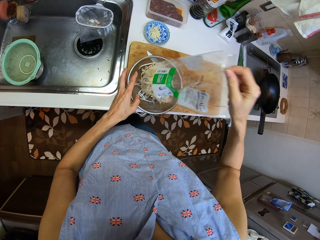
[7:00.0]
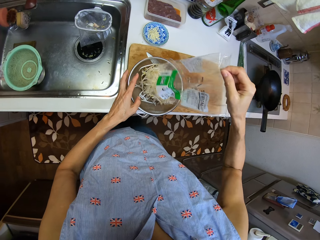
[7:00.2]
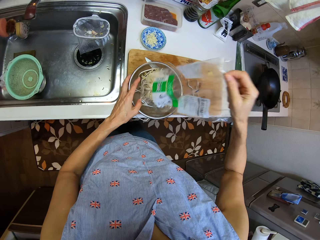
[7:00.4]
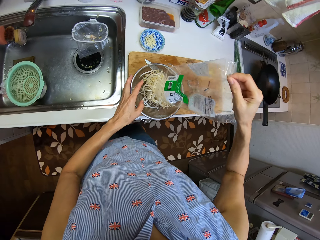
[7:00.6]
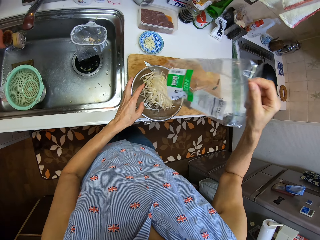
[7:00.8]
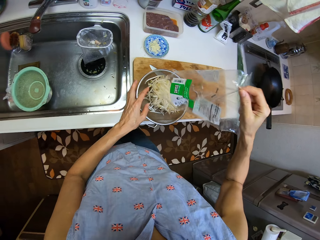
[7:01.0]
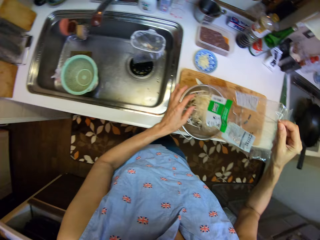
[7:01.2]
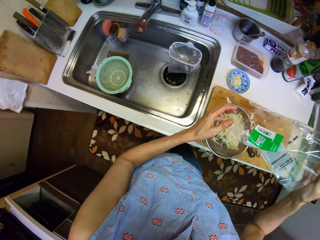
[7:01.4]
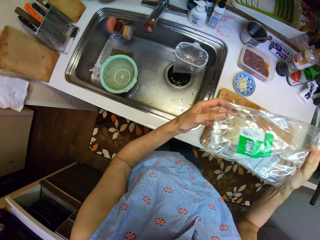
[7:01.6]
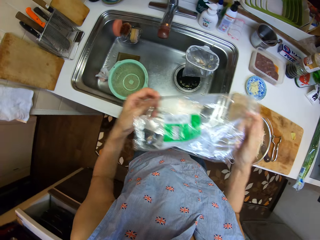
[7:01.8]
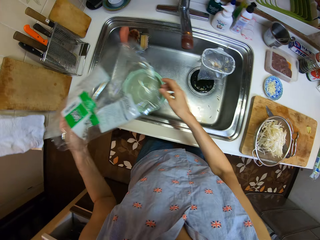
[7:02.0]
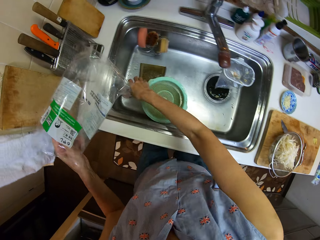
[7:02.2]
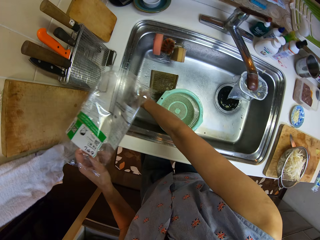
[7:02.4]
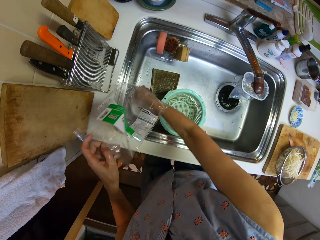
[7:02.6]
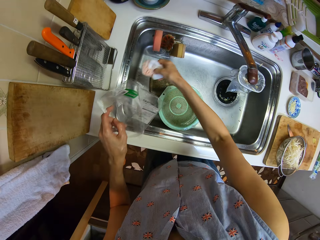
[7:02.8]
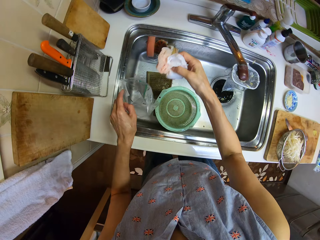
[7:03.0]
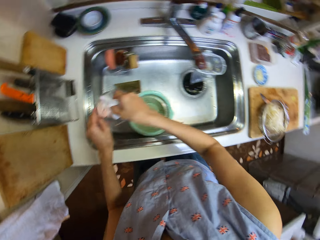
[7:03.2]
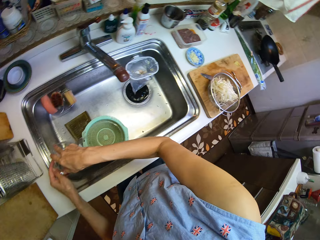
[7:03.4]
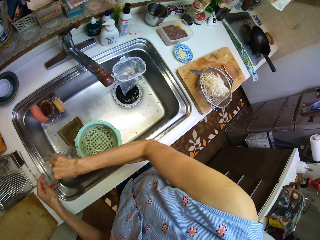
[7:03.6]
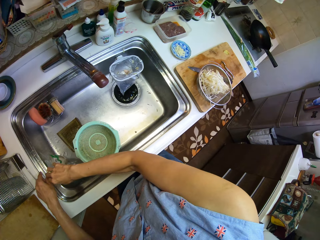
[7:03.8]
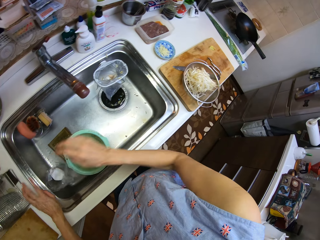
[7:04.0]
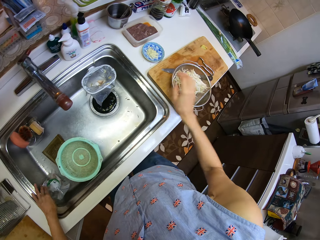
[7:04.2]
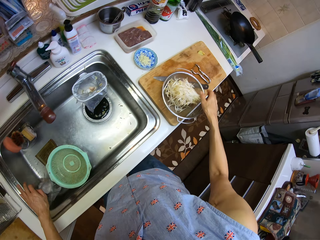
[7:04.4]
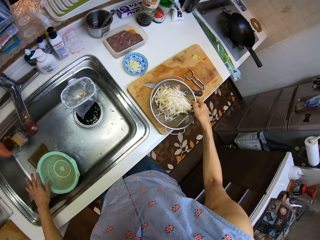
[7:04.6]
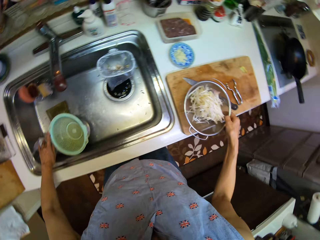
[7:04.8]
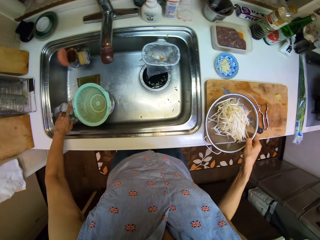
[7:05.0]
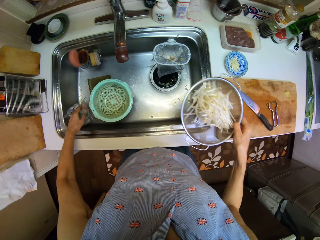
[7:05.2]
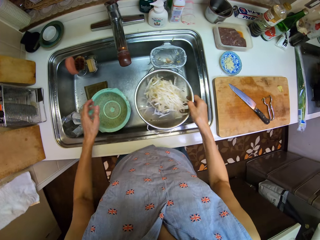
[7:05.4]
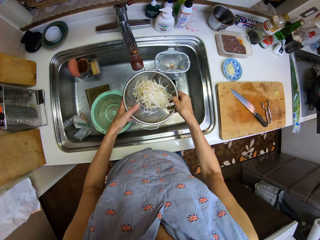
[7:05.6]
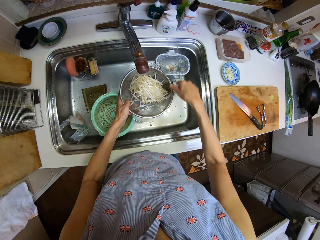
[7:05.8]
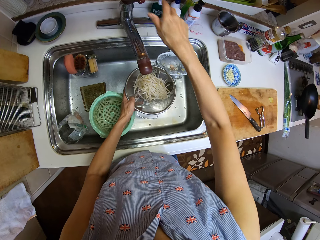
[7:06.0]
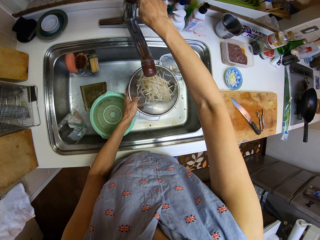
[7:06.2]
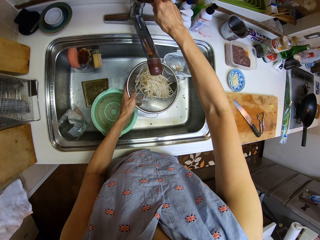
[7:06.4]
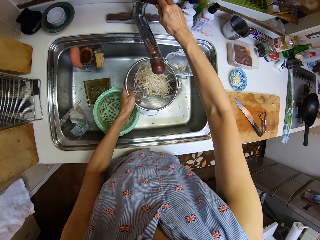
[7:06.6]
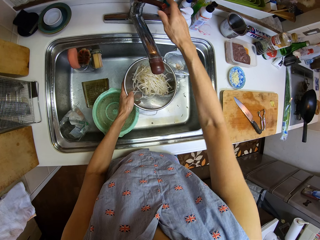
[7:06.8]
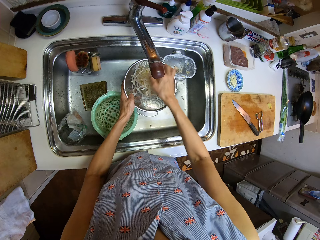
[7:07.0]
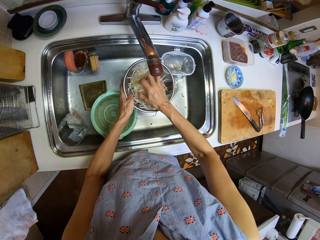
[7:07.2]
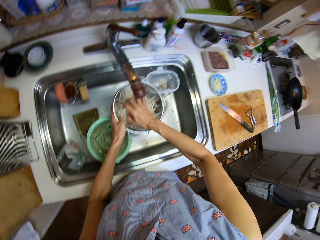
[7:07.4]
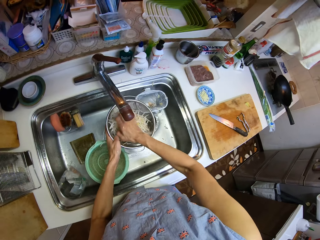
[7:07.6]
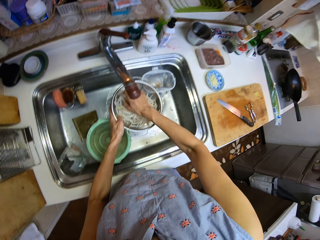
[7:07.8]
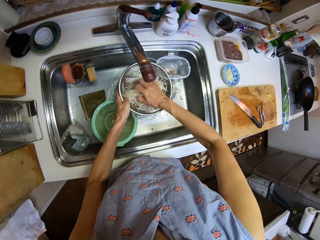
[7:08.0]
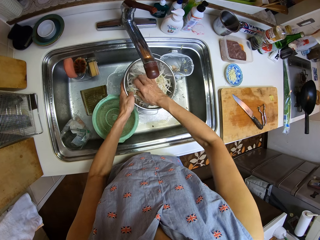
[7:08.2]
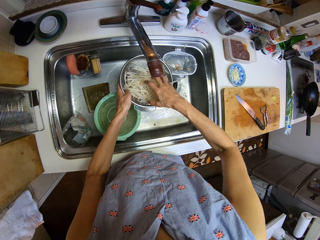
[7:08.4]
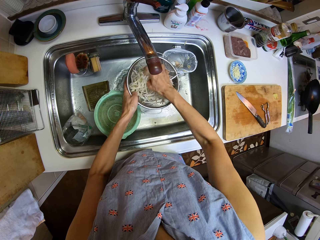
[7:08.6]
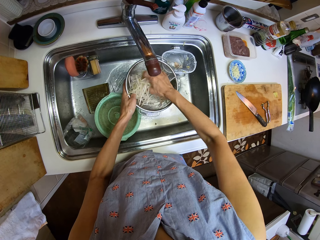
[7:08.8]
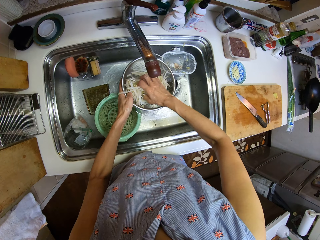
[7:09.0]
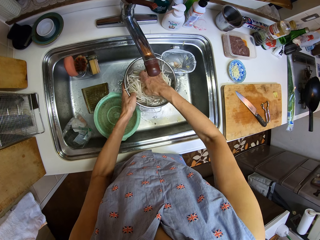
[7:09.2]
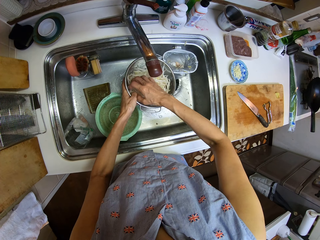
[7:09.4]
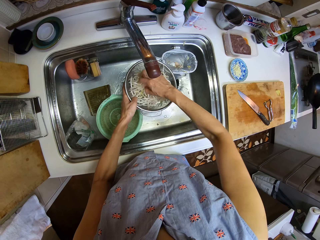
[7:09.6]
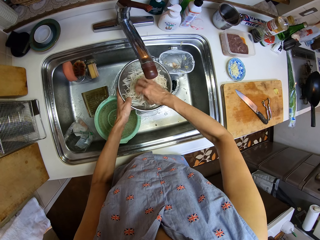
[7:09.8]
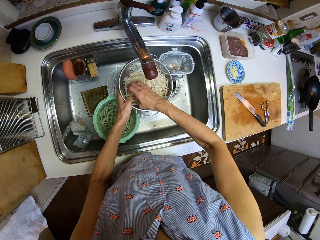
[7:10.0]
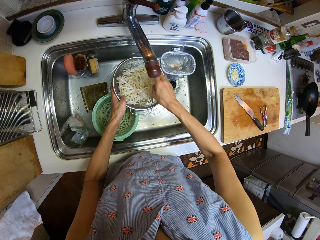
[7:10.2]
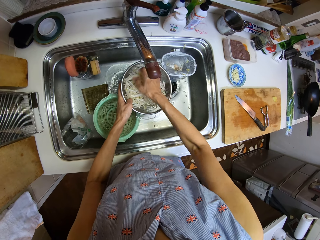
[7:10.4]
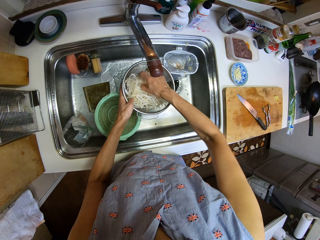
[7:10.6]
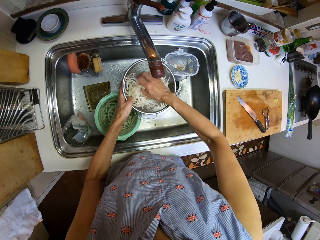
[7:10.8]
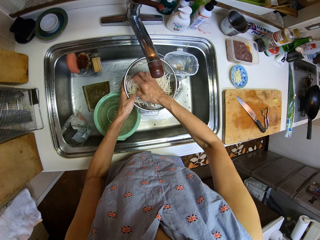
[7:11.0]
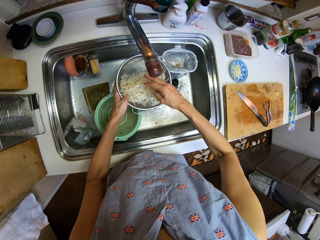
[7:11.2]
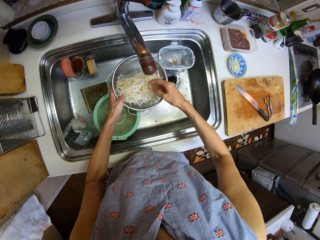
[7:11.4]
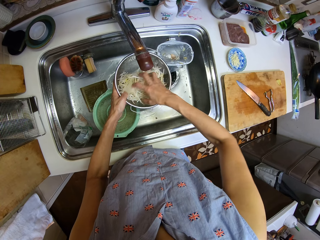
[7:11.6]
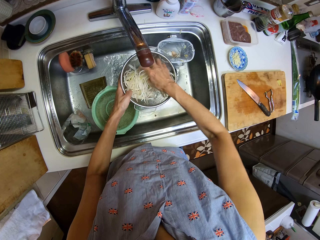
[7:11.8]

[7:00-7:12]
The camera wearer takes a sponge from the sink. They put the sponge in the nylon. They put the sachet in the sink. They take the sieve from the chopping board. They turn on the tap. They wash the pasta in the sieve.

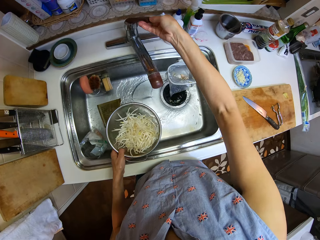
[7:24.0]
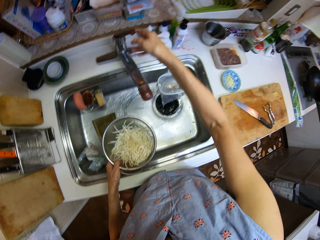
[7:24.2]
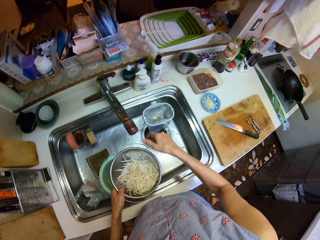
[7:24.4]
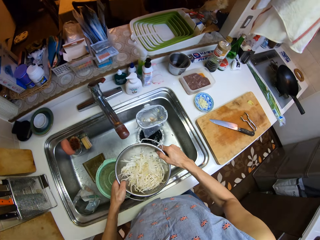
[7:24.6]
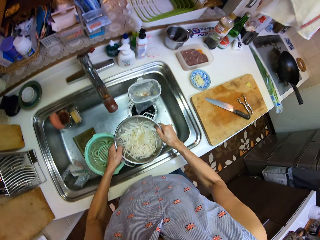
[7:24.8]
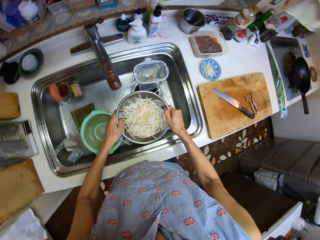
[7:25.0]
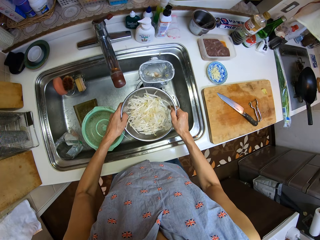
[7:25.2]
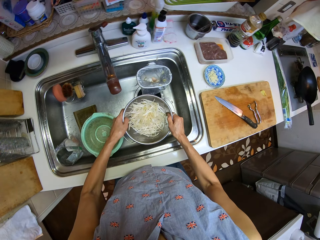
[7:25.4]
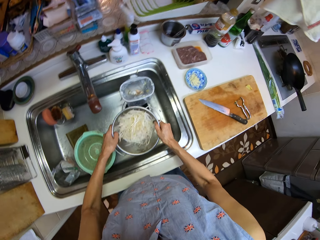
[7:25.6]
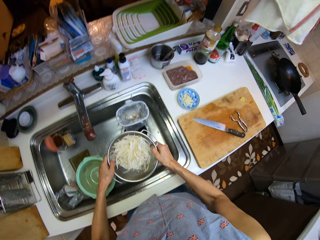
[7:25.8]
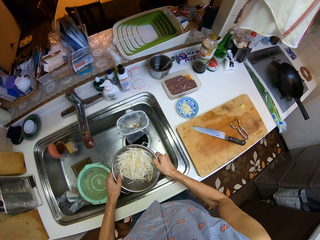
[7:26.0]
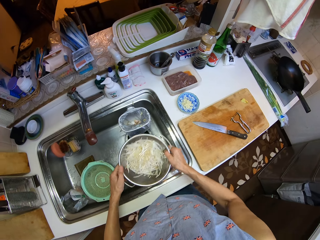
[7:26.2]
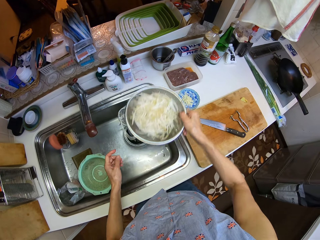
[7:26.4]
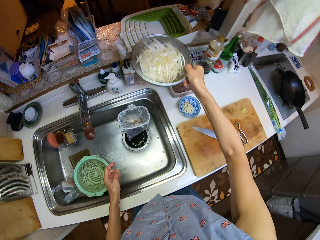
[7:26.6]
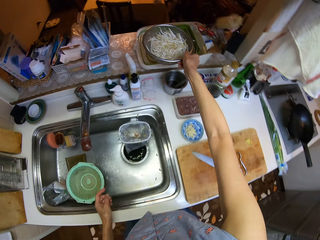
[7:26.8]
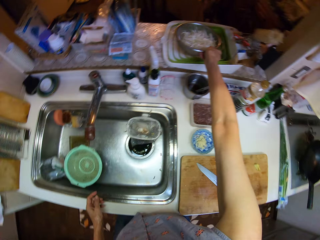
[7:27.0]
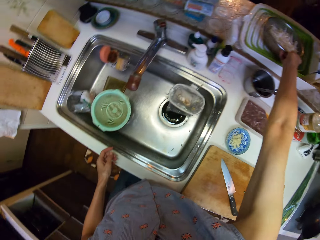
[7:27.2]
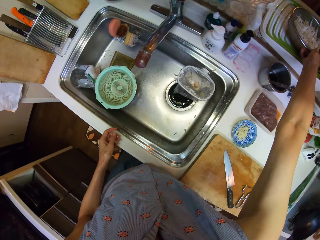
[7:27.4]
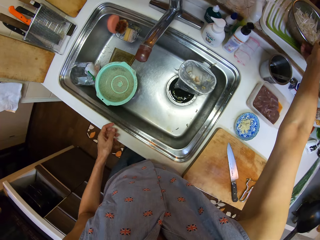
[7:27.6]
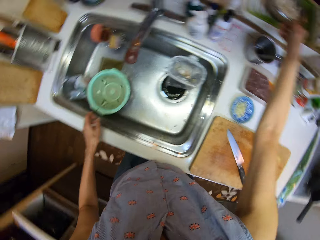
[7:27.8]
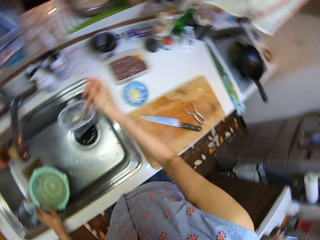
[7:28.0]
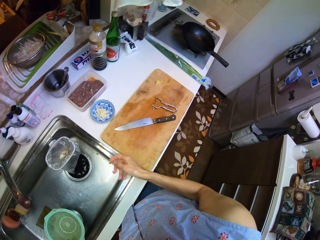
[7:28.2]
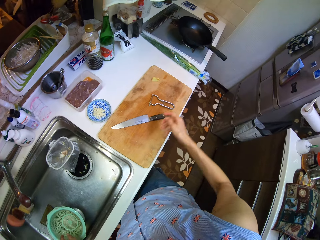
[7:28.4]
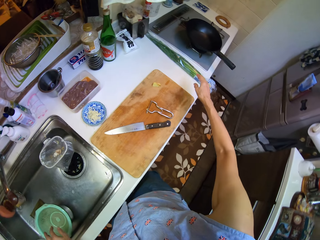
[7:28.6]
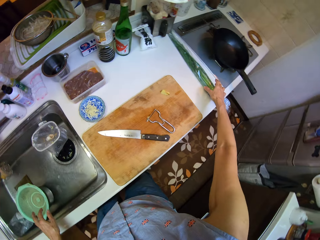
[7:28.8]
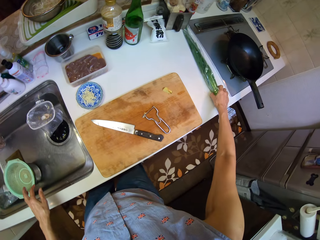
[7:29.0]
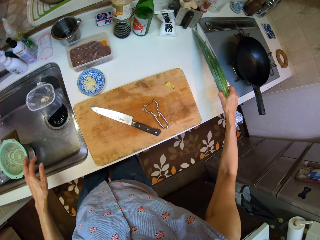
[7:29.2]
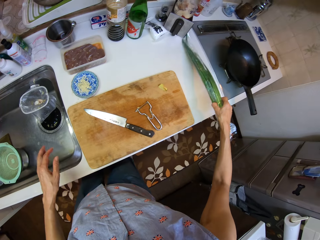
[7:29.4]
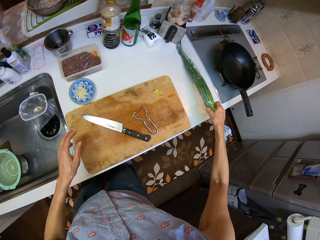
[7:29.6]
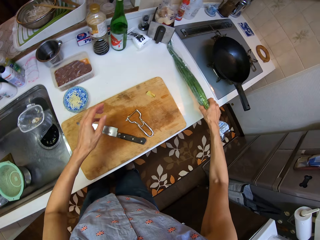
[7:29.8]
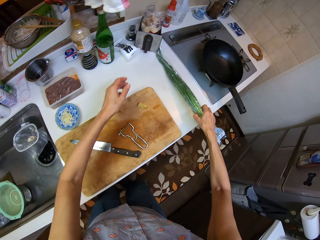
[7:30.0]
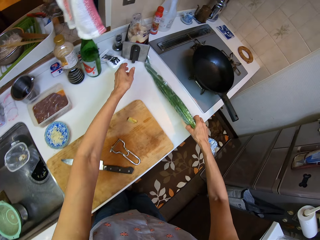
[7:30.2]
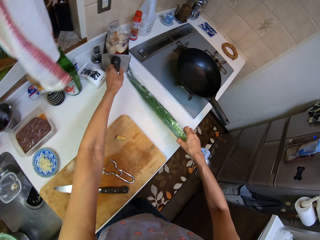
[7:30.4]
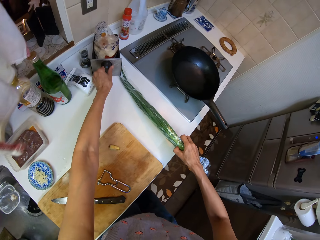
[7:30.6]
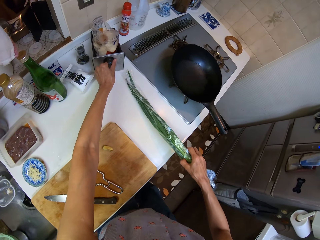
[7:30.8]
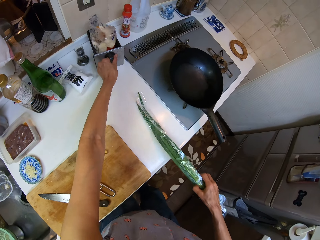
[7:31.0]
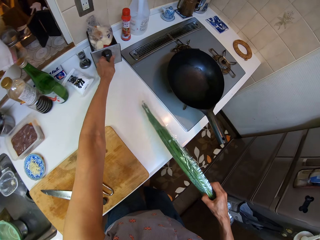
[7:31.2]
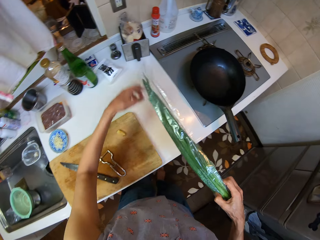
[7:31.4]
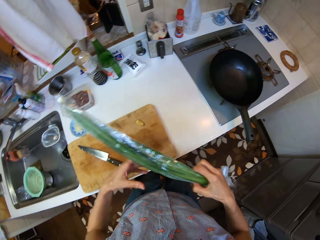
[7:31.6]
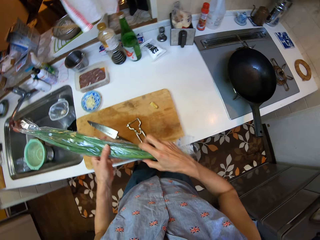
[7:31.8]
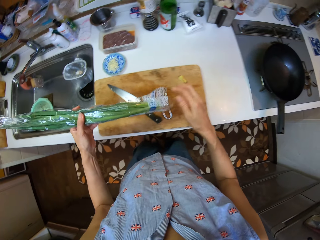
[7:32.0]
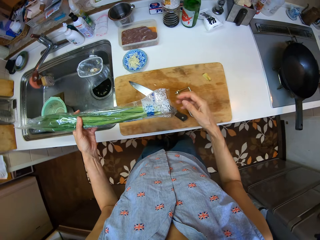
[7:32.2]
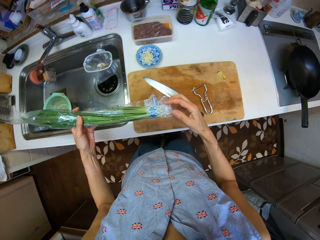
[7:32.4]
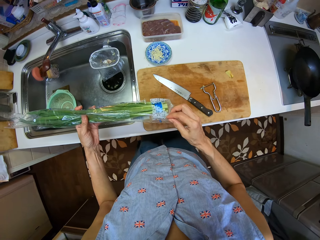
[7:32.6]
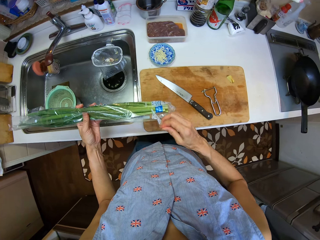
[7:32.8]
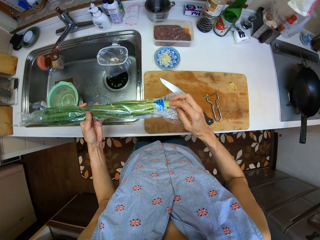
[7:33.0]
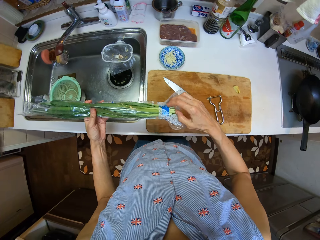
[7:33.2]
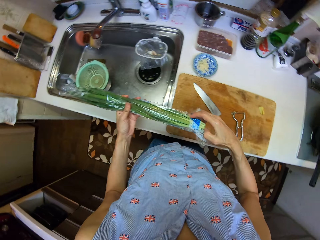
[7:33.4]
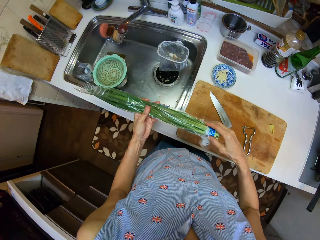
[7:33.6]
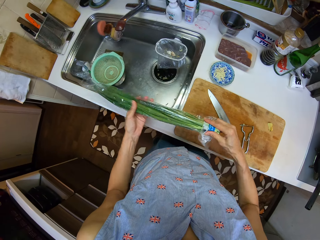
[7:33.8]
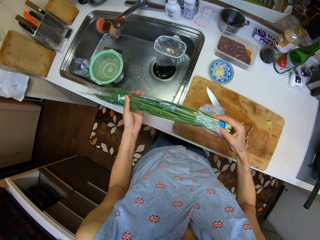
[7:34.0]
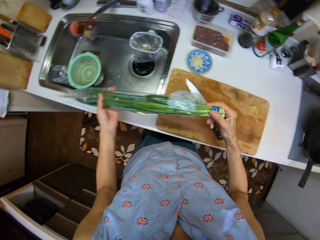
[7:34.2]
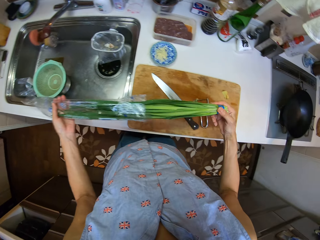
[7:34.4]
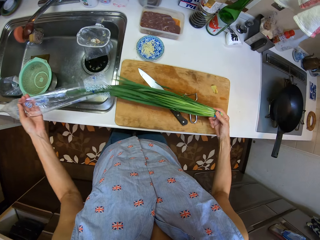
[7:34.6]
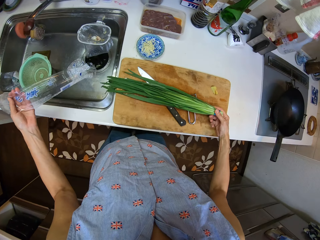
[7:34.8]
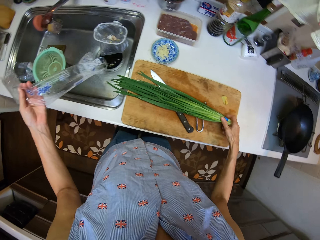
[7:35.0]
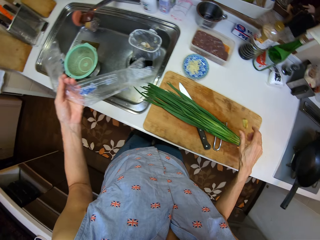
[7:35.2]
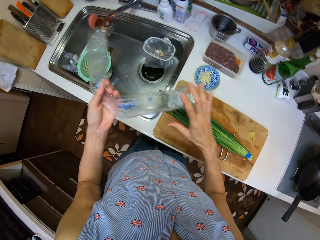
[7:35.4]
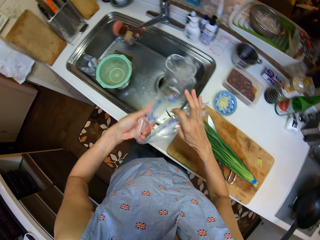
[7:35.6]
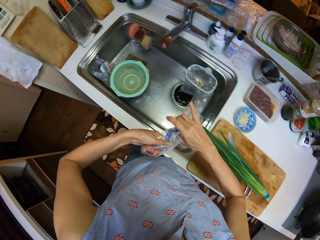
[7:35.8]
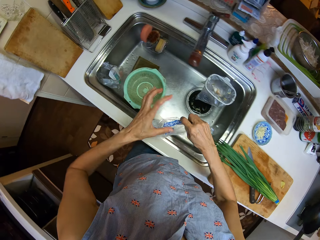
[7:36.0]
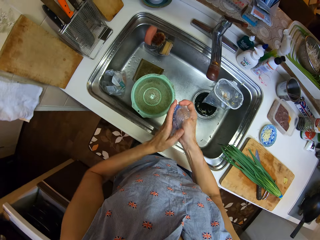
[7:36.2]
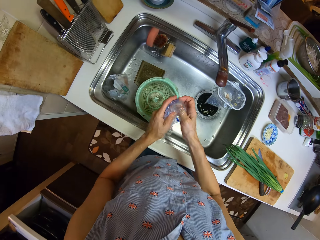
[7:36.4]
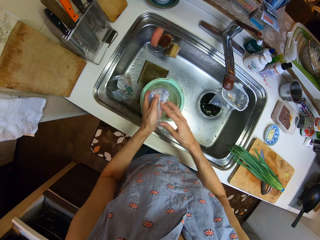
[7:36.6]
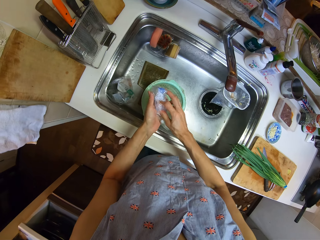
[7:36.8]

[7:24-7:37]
The camera wearer turns off the tap. They shake the sieve in the sink. They put the sieve on the sink counter. They pick up a pack of spring onions or celery from the counter. They move a box on the sink counter. They remove the celery from the nylon. They open the polythene wrapping from the spring onions. They put the spring onions on the chopping board. They squeeze the nylon. They put the polythene wrapping in the sink.
